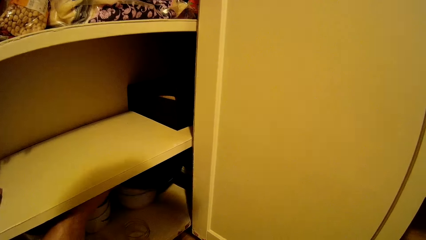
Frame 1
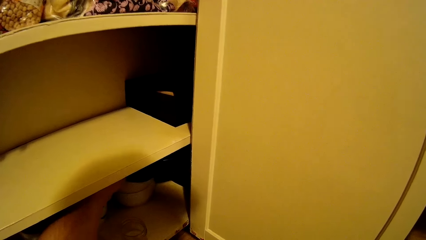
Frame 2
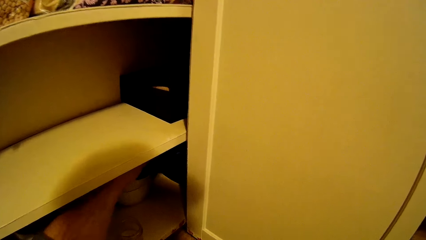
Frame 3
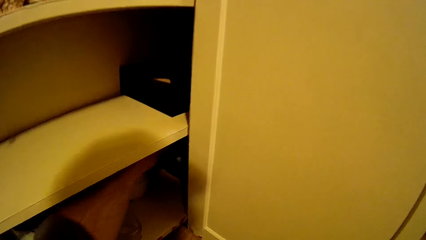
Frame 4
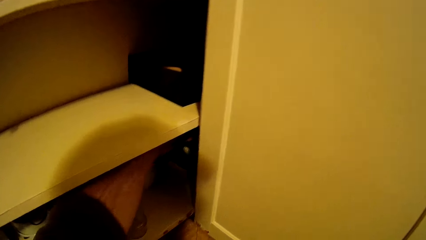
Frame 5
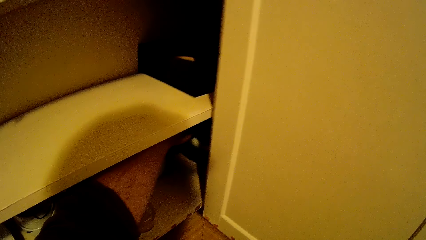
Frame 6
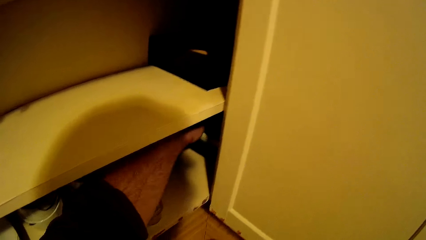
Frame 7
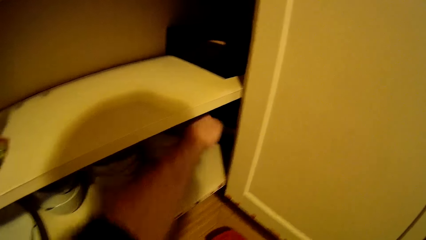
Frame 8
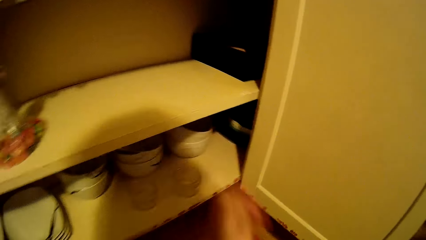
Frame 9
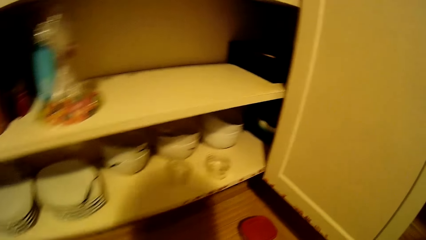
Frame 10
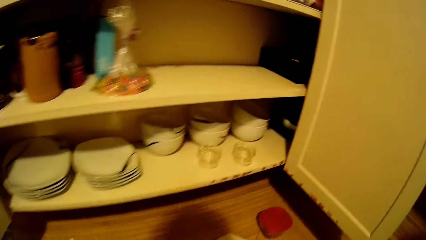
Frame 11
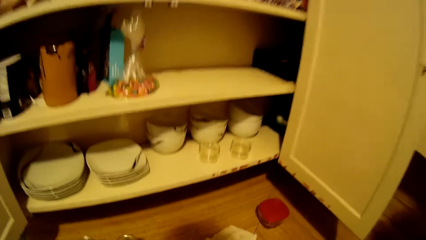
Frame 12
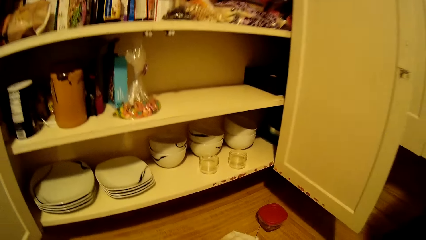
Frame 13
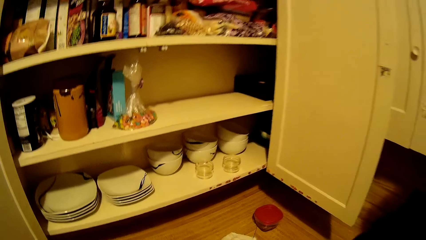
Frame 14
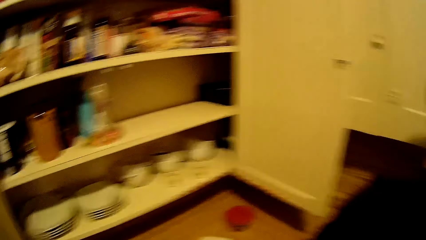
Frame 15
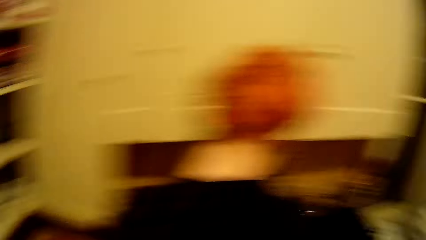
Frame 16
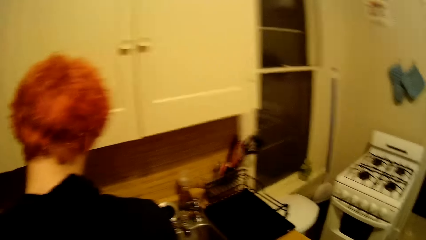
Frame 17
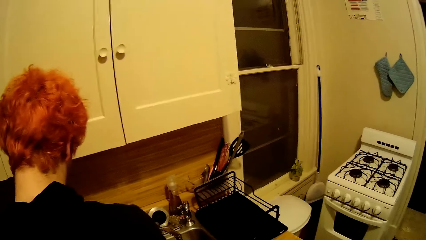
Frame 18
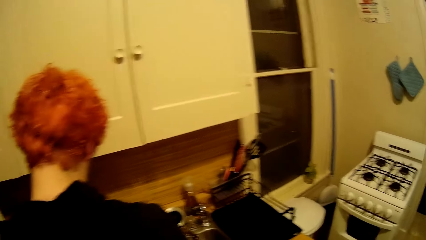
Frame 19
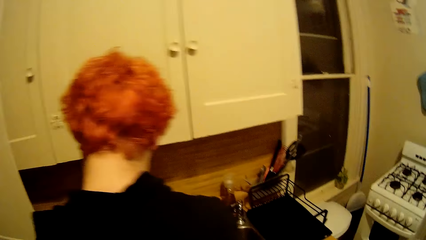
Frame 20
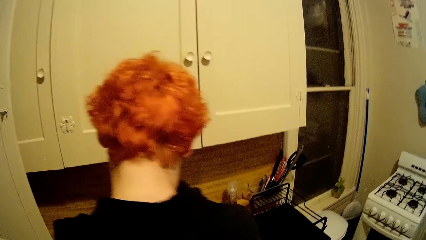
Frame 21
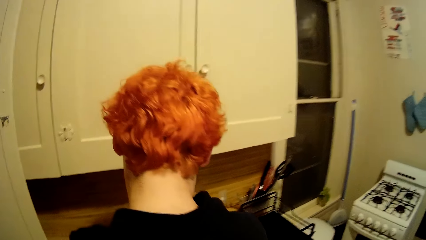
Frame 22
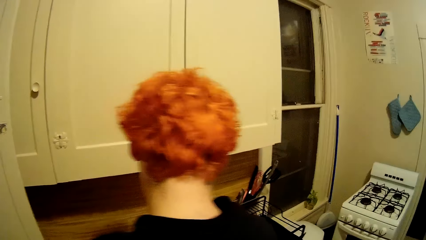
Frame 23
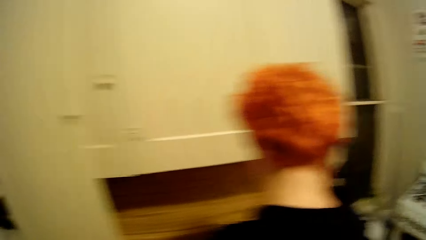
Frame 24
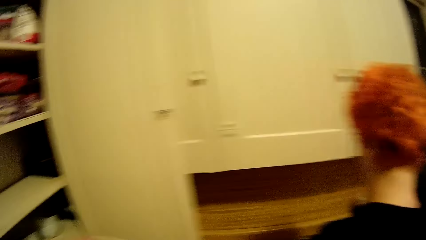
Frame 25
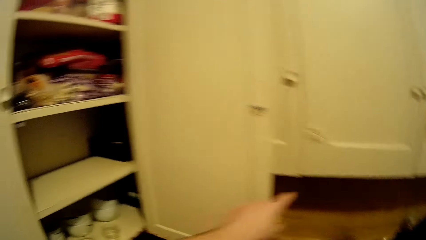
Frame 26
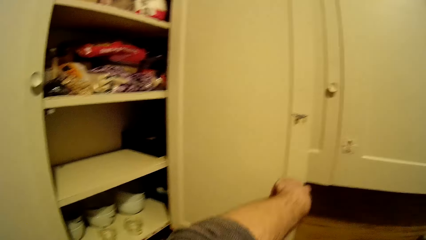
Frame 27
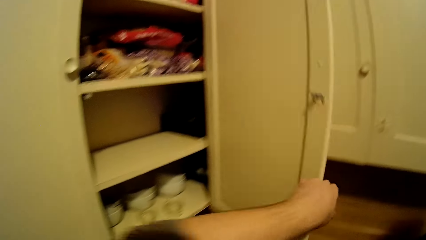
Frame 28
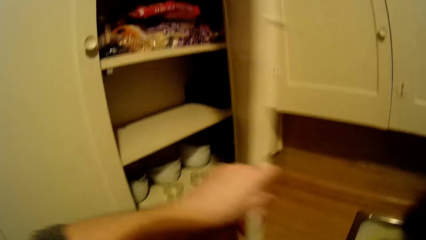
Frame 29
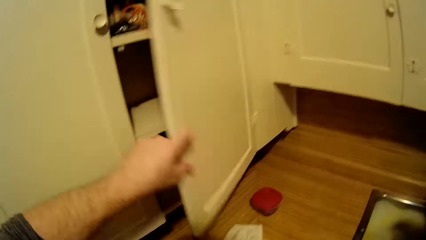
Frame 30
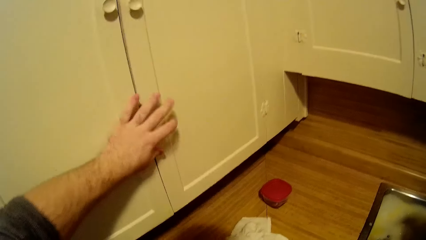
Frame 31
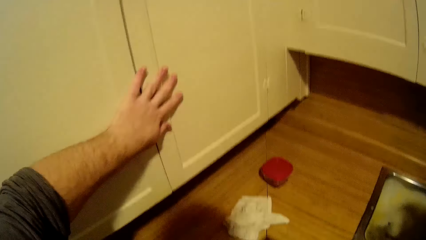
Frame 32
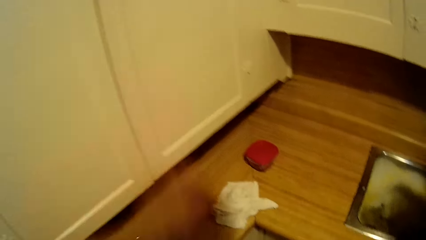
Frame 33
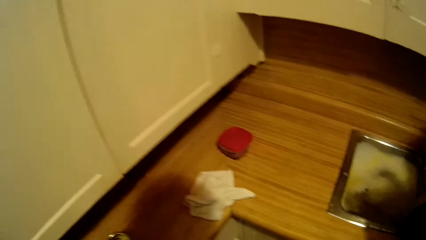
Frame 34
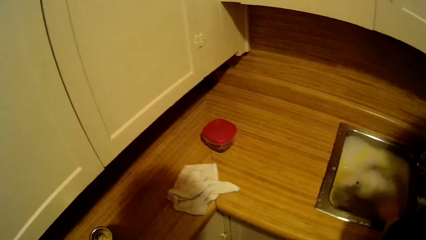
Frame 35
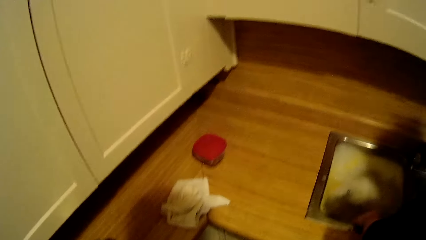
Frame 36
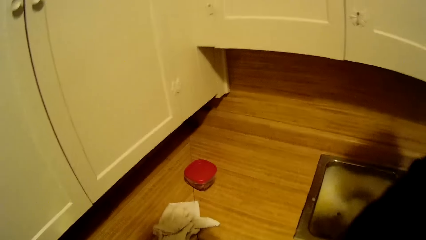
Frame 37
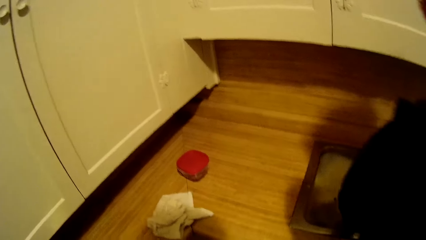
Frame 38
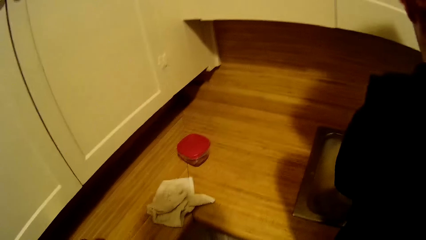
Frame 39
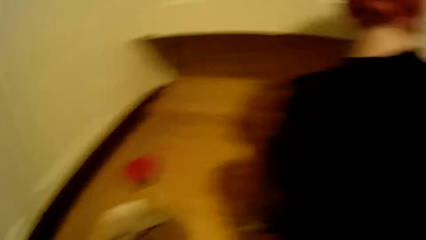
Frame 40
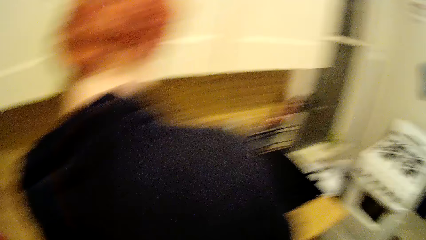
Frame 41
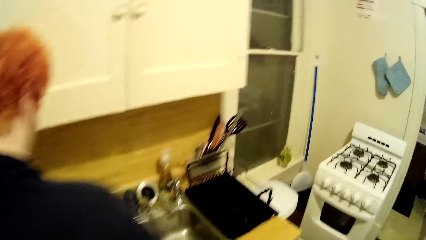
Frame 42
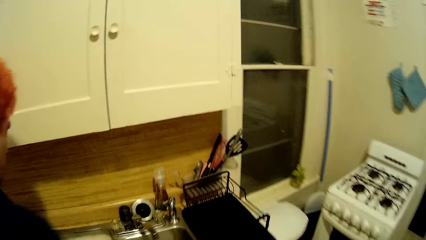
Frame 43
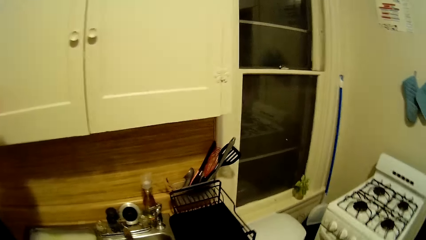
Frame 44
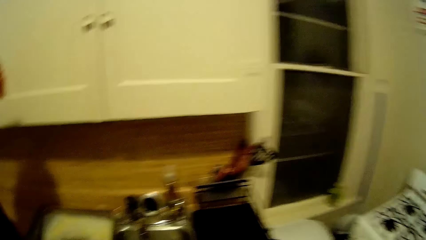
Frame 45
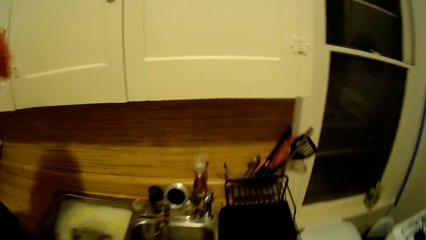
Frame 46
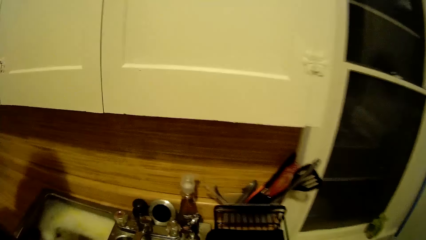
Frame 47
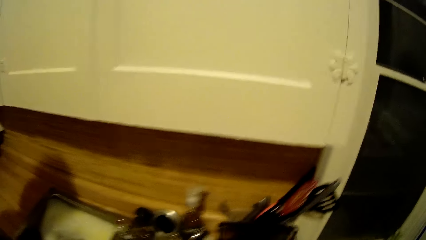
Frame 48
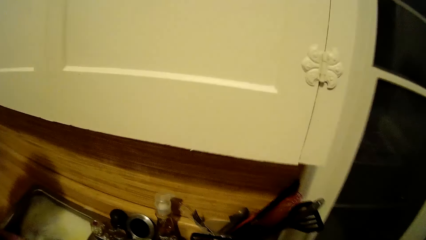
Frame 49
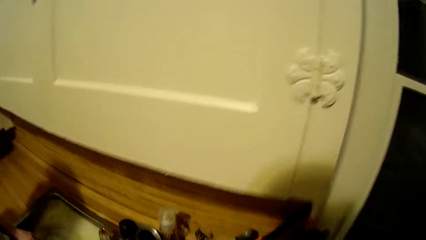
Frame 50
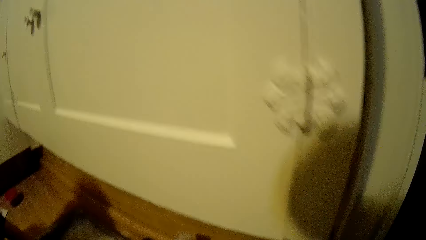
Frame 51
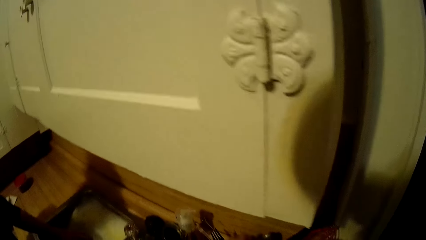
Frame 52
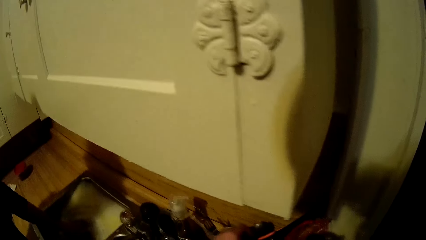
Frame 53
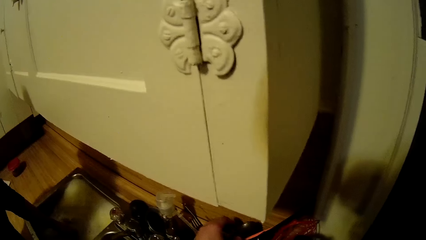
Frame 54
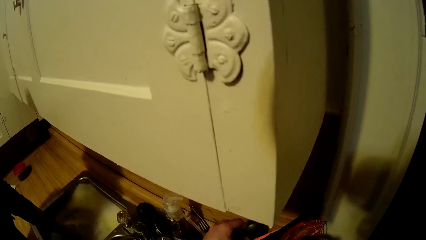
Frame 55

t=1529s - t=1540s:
The camera wearer removes his hand from the cabinet. He looks around the kitchen. He closes the cabinet. He moves towards the cooker. He converses with a man.
